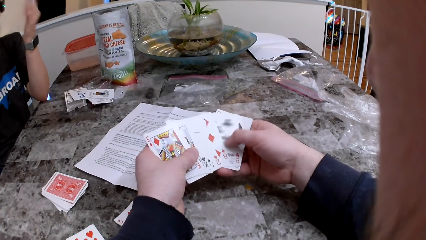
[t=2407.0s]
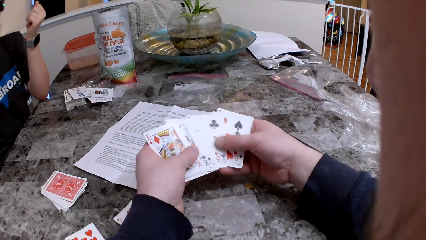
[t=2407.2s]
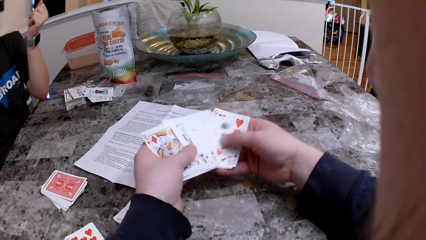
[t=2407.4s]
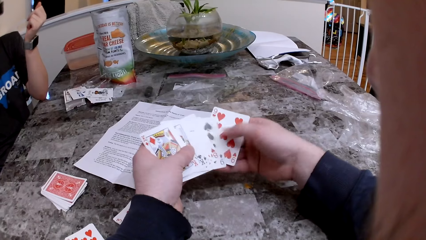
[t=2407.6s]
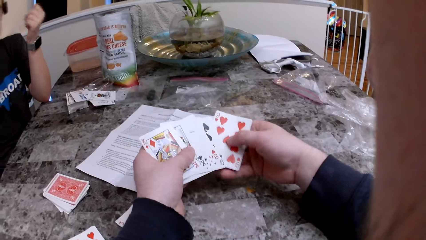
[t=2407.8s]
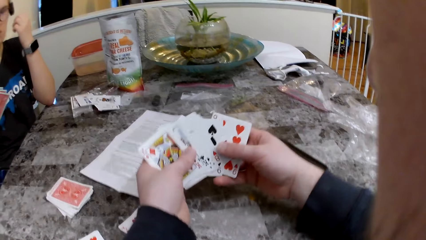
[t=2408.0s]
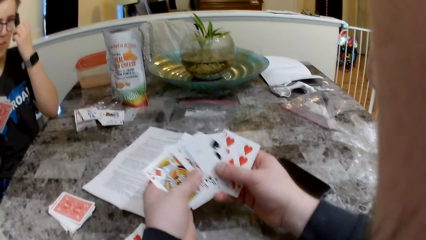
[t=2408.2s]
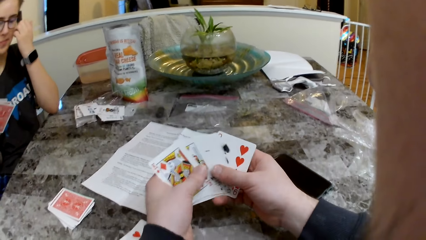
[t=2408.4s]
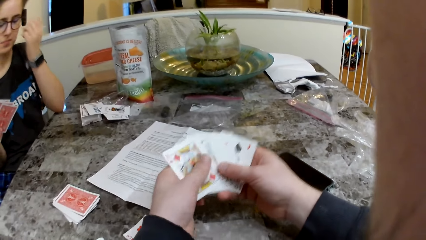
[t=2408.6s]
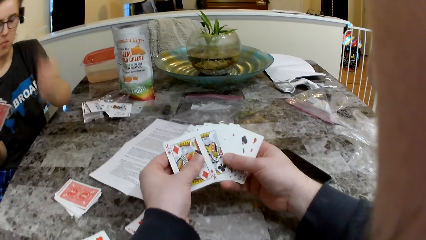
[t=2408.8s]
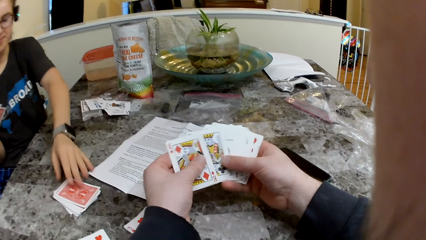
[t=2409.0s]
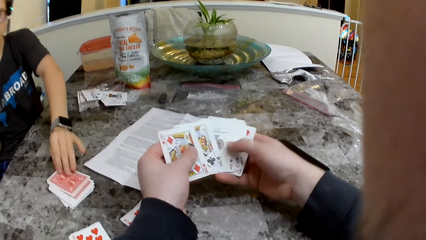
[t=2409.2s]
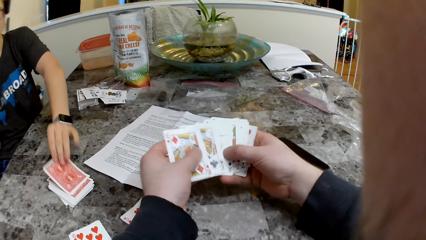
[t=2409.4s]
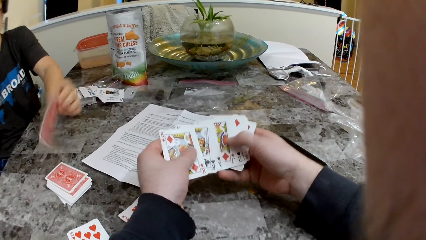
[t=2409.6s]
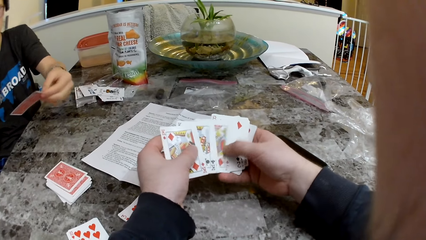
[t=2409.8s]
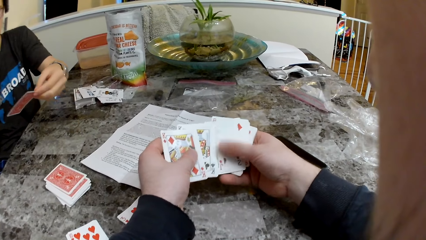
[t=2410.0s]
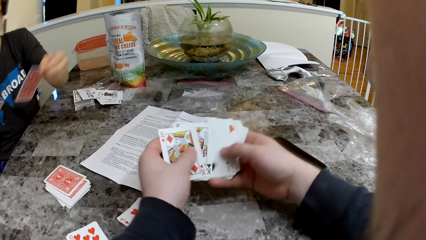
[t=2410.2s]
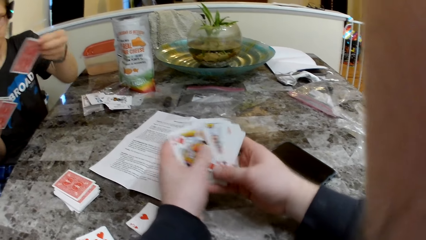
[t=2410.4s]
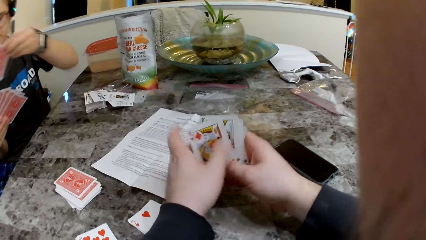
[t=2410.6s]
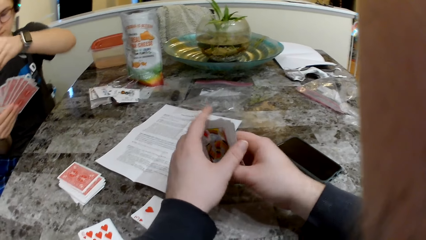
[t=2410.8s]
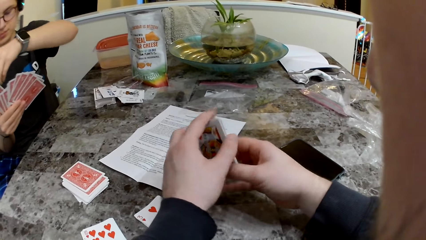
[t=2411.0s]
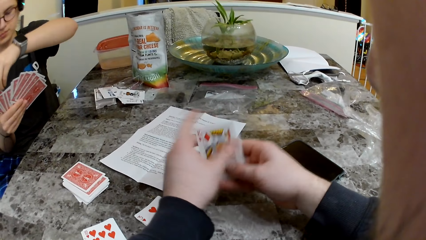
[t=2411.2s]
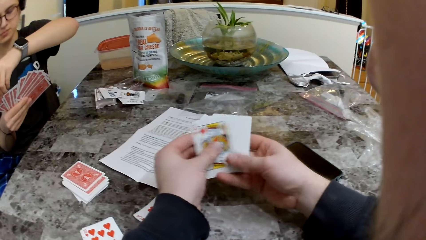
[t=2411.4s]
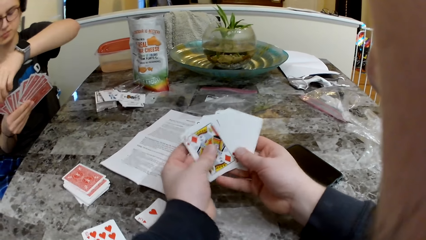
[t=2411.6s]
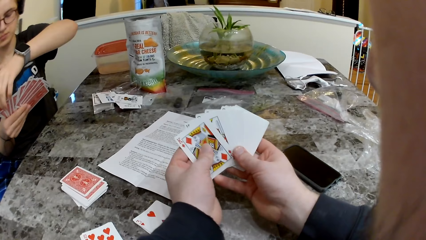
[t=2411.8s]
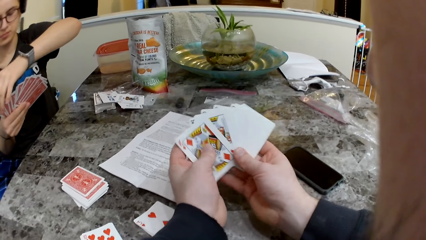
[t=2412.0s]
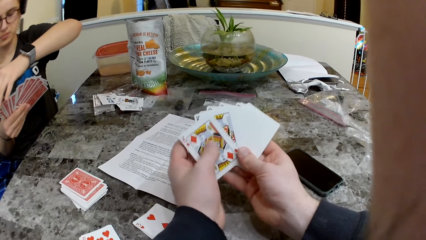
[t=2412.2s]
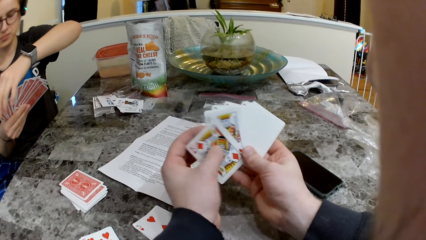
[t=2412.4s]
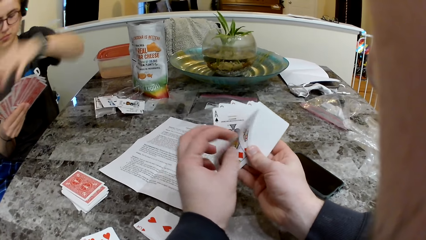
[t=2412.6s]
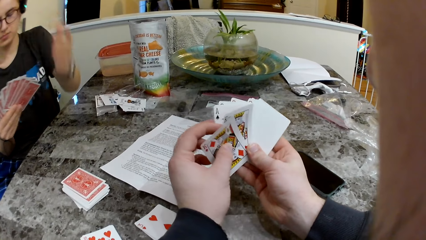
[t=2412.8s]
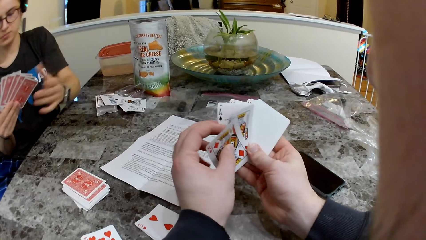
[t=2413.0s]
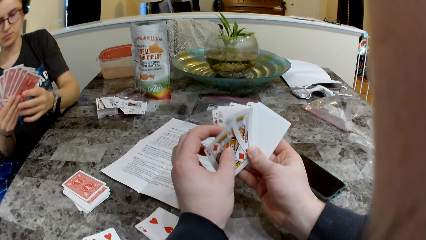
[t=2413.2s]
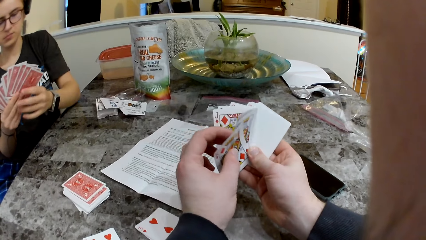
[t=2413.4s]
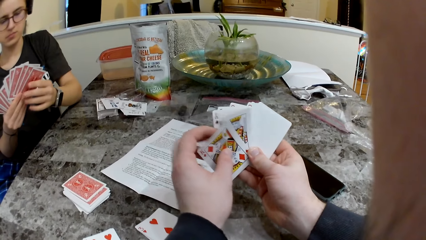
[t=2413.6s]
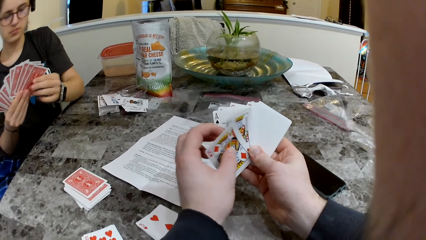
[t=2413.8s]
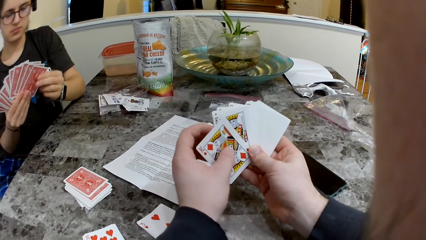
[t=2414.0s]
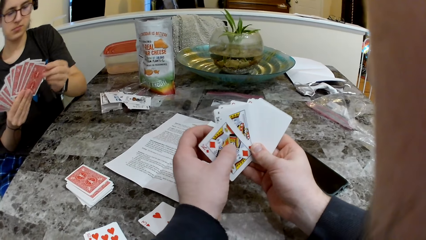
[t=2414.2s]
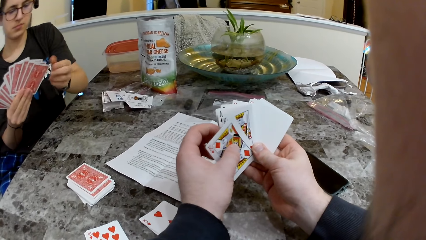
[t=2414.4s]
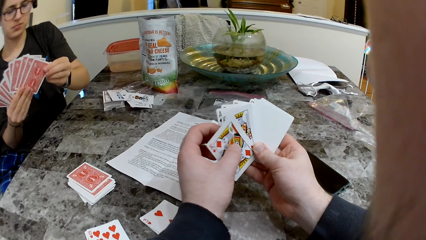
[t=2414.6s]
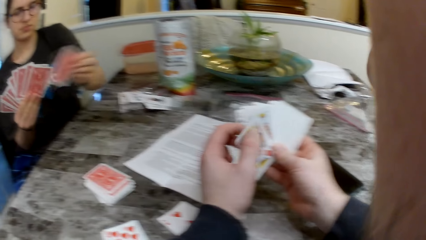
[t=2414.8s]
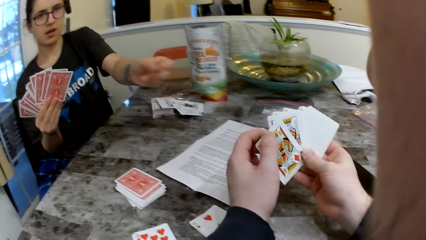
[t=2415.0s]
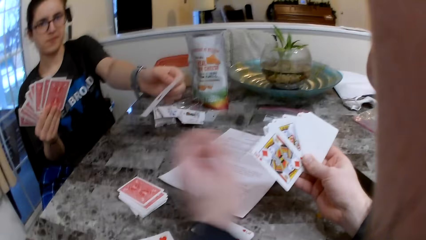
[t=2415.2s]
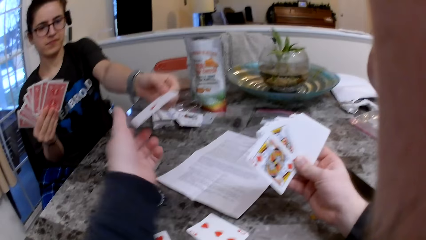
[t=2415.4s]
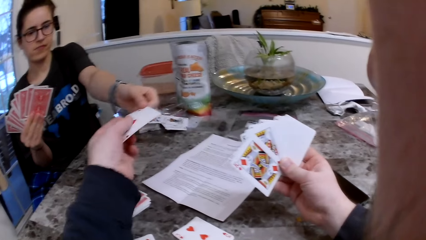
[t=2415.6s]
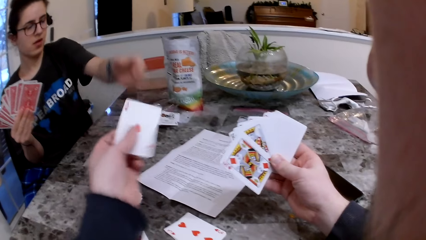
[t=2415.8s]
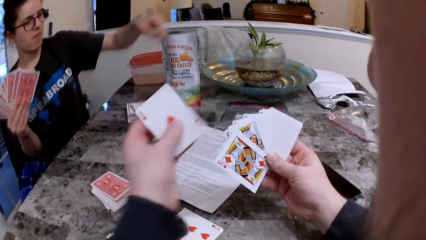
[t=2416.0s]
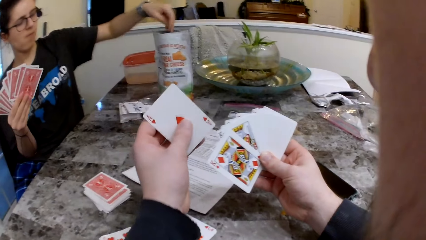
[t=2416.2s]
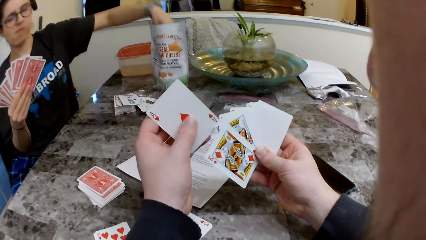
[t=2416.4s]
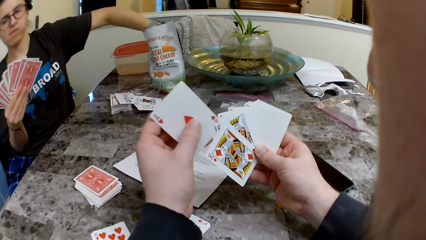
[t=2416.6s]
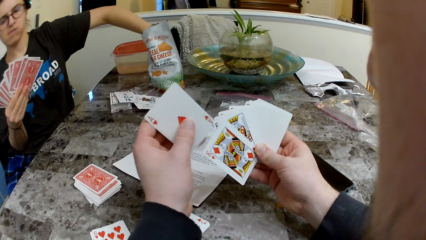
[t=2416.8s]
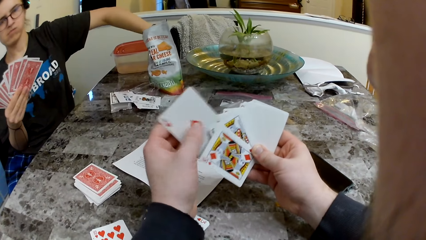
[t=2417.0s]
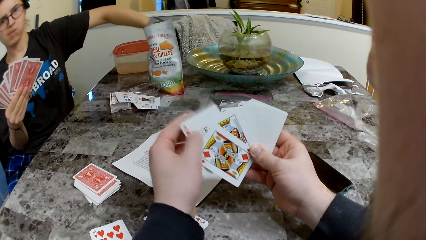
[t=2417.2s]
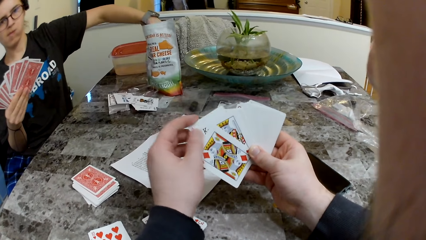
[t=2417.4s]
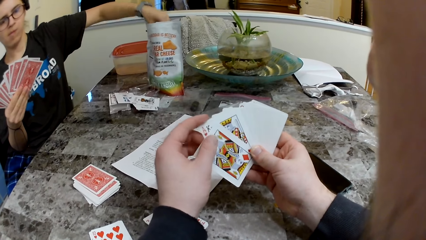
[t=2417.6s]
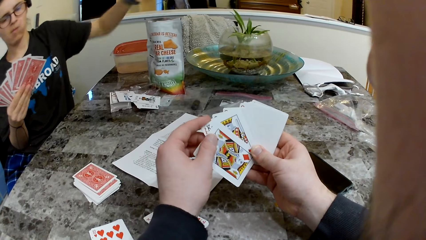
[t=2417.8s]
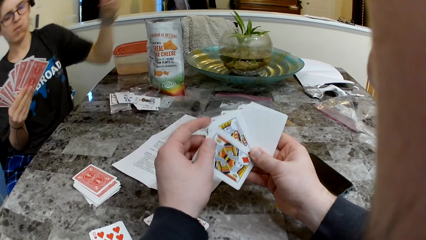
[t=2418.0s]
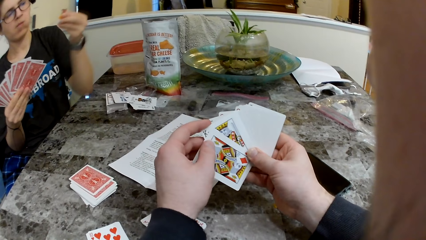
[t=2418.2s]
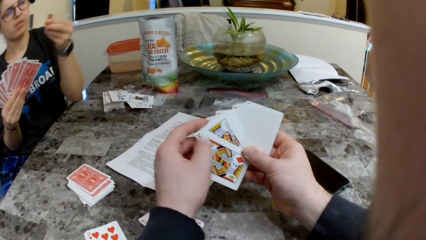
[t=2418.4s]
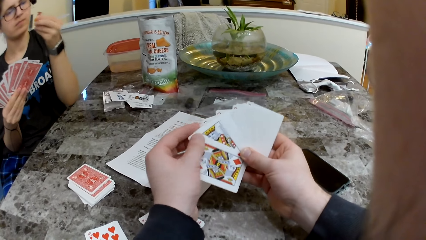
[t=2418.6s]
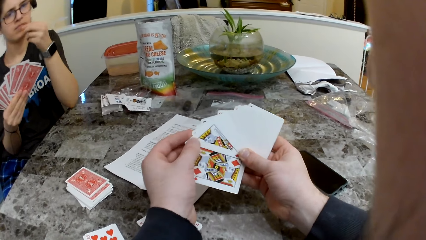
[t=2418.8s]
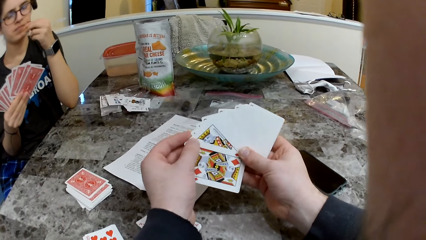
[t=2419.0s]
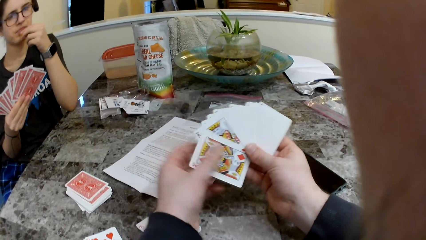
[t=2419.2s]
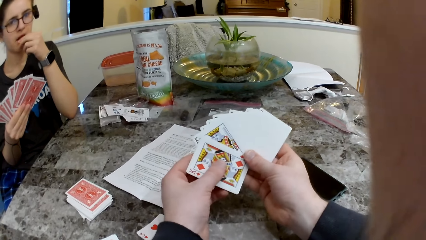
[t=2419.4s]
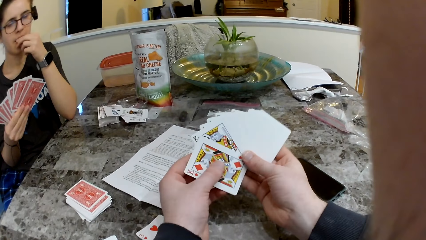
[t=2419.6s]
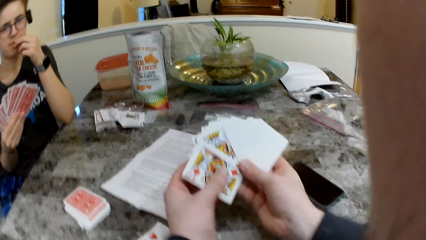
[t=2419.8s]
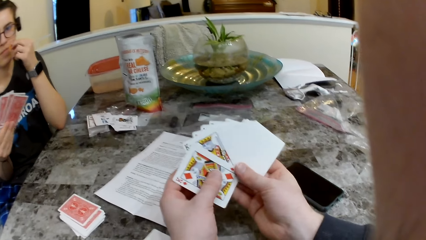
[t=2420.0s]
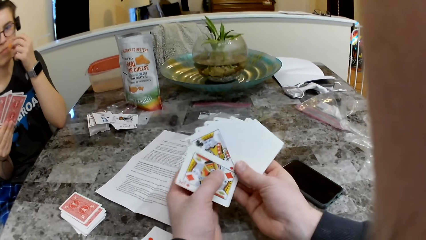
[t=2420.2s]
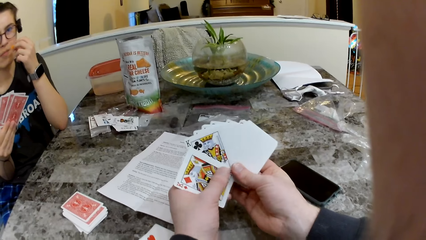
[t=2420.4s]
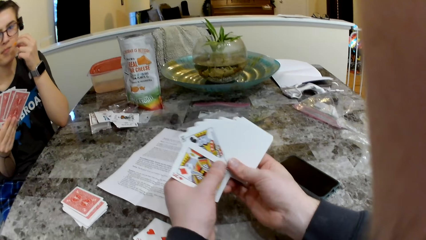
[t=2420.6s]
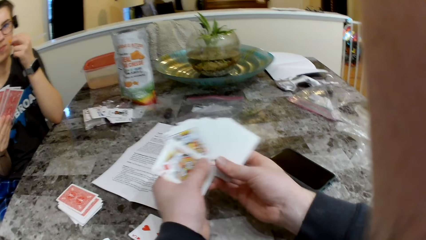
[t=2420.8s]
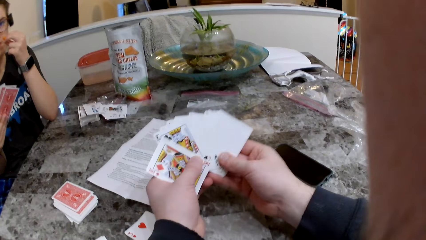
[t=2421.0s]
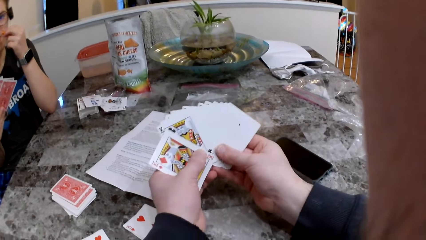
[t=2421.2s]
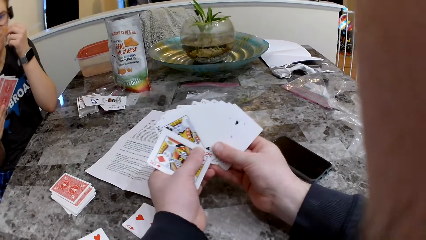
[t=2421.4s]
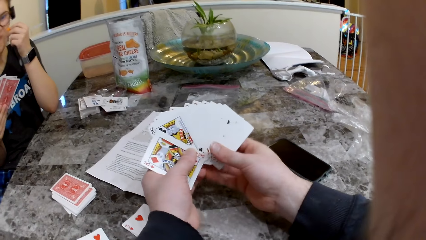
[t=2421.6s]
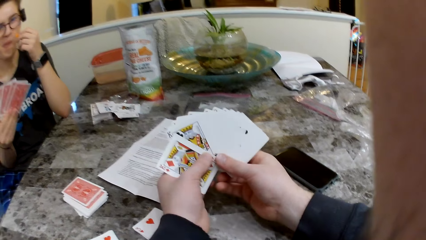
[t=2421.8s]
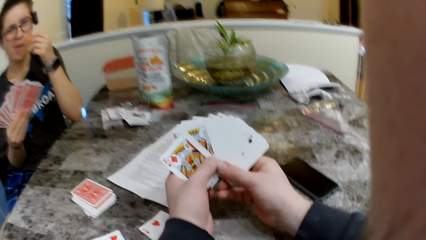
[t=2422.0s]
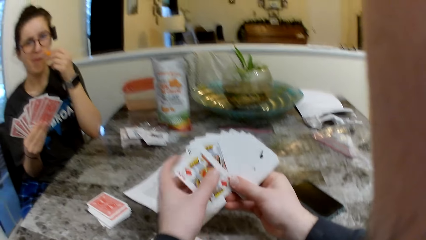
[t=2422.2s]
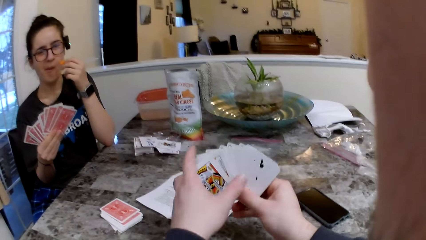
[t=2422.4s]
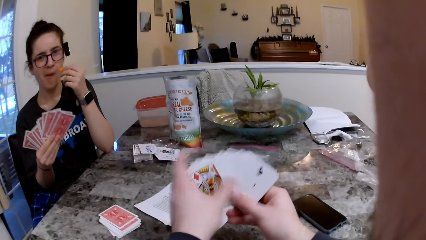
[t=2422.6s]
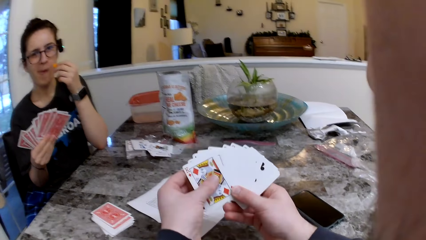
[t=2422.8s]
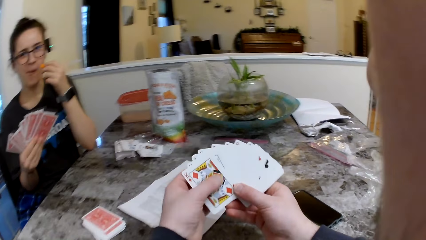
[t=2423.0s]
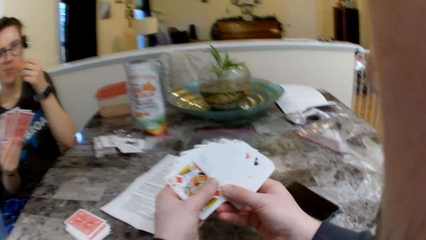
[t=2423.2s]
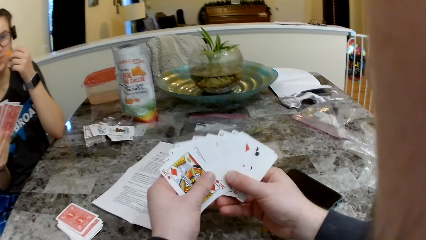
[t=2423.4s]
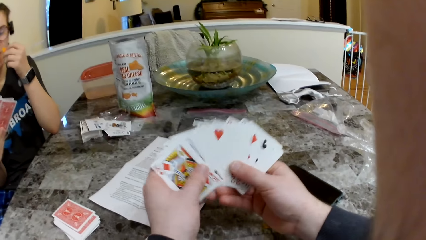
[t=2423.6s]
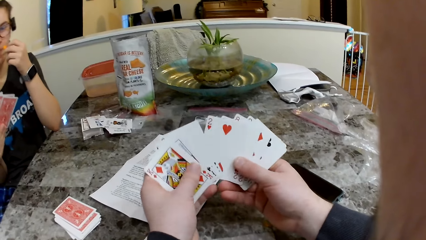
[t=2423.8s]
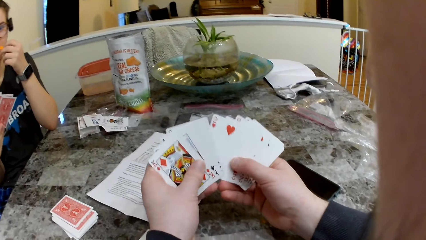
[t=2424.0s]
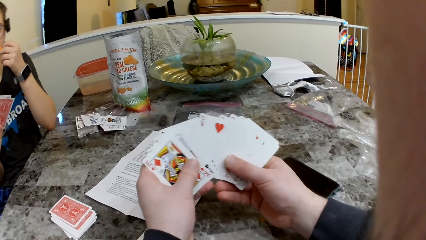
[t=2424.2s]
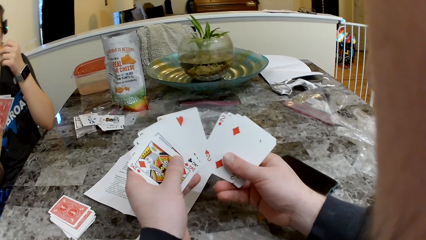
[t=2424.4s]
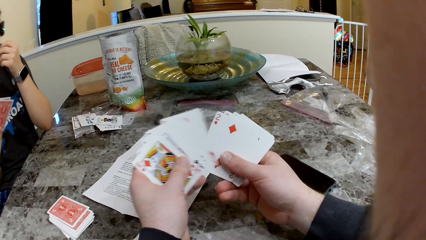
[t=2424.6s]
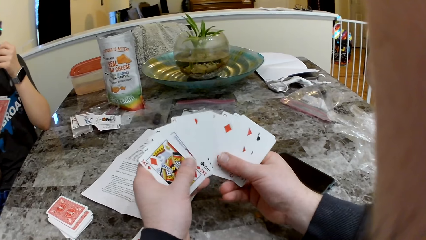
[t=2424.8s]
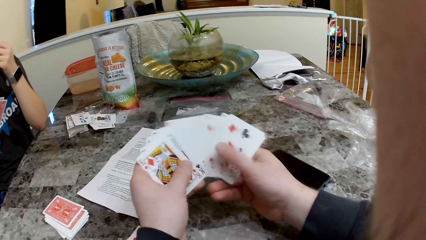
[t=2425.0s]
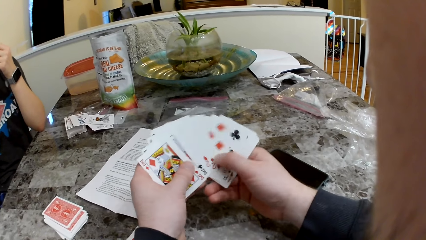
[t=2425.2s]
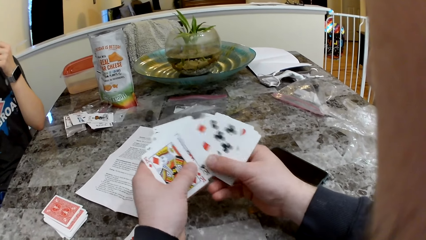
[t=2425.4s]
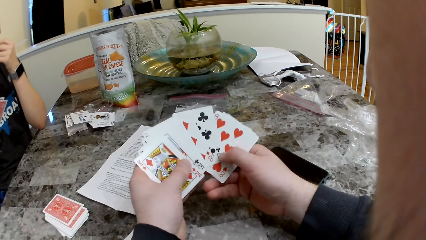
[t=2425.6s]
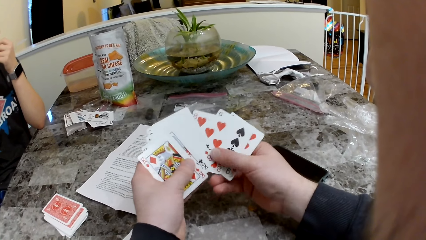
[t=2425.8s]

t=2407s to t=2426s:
The woman picks up a card from the table and holds the card with the other cards. The woman passes the card to the camera wearer with her left hand. The camera wearer looks at the card. The woman takes out some cheese crackers or cheese snack from its pack with her left hand. The camera wearer puts the cheese cracker in her left hand into her mouth. The woman eats the cheese snack. The camera wearer spreads the cards in his left hand with his right hand. They check the cards.
